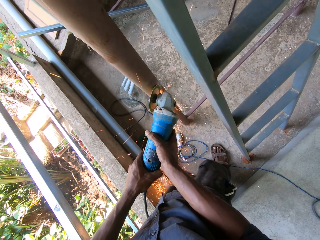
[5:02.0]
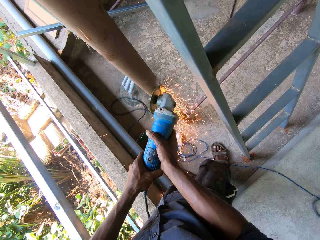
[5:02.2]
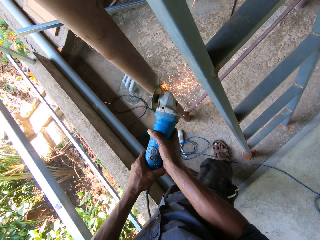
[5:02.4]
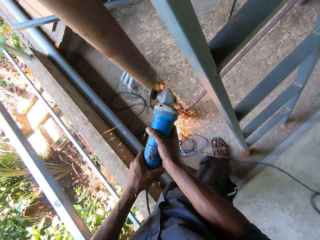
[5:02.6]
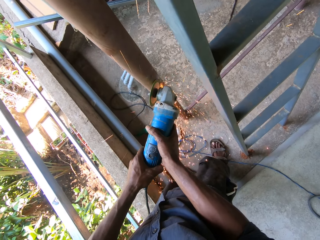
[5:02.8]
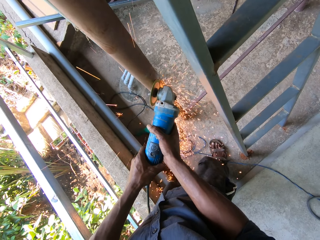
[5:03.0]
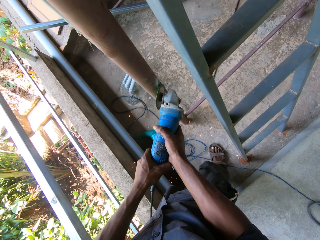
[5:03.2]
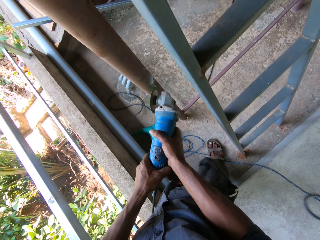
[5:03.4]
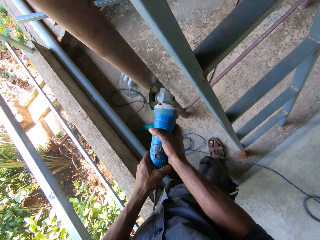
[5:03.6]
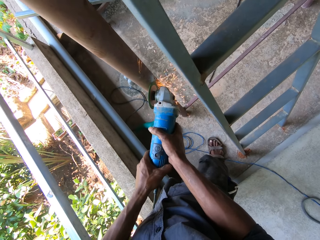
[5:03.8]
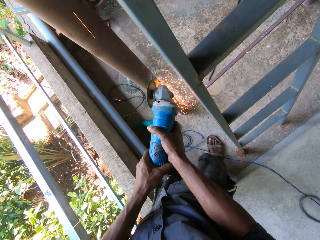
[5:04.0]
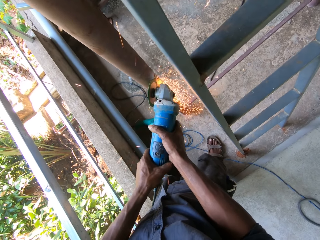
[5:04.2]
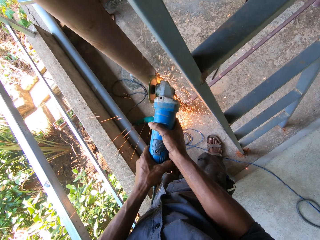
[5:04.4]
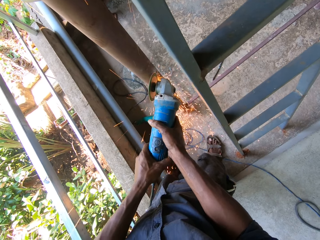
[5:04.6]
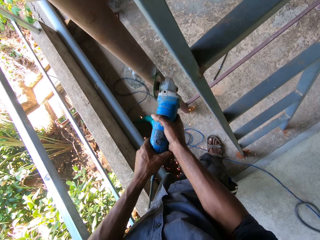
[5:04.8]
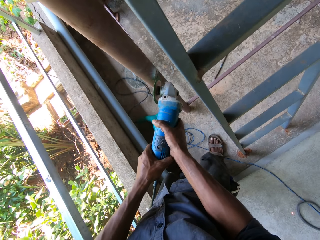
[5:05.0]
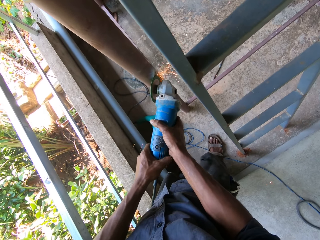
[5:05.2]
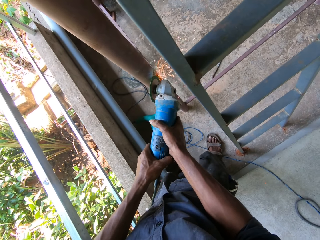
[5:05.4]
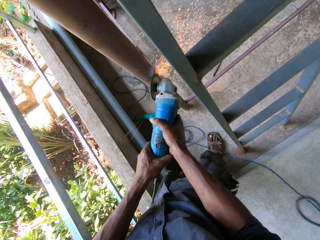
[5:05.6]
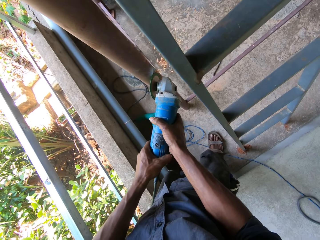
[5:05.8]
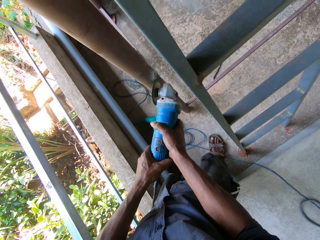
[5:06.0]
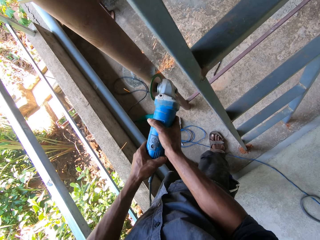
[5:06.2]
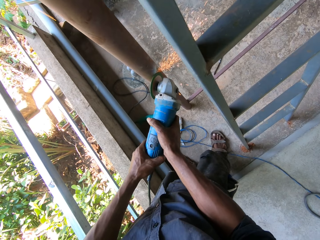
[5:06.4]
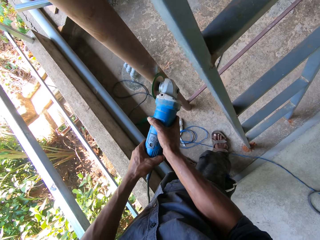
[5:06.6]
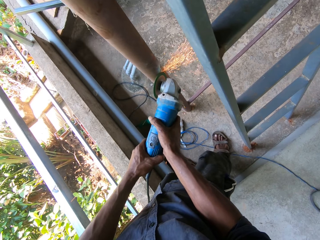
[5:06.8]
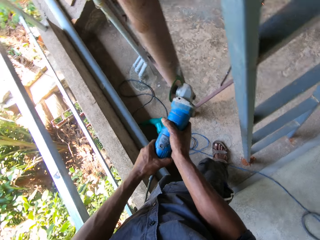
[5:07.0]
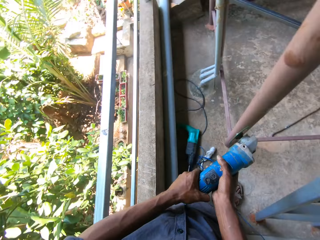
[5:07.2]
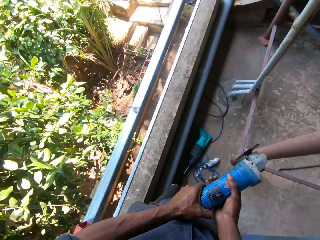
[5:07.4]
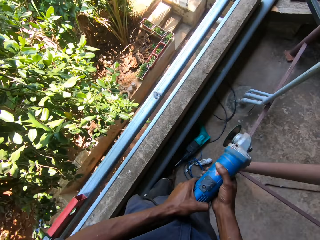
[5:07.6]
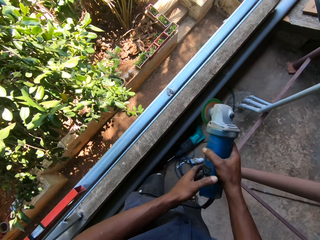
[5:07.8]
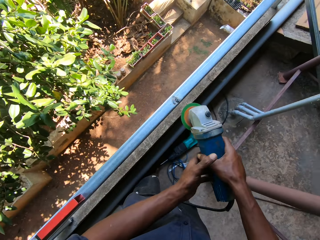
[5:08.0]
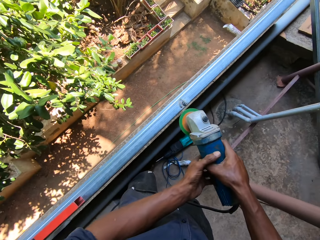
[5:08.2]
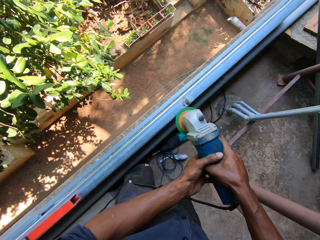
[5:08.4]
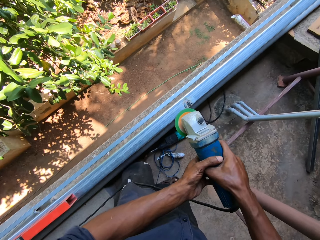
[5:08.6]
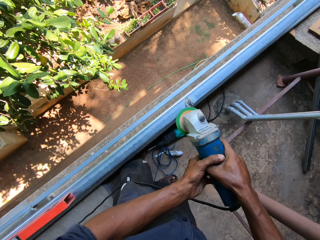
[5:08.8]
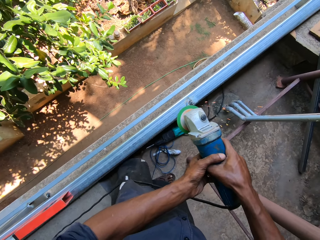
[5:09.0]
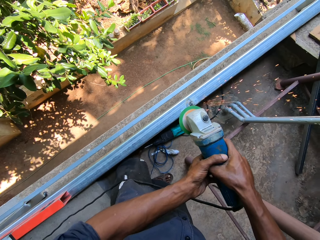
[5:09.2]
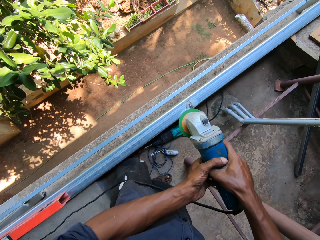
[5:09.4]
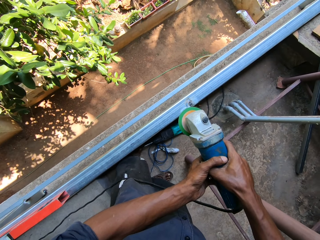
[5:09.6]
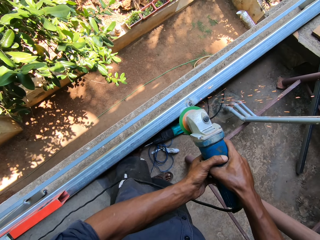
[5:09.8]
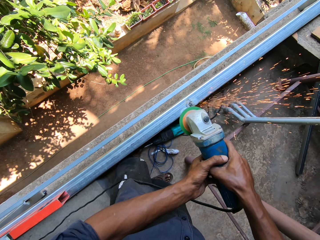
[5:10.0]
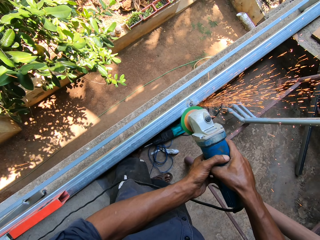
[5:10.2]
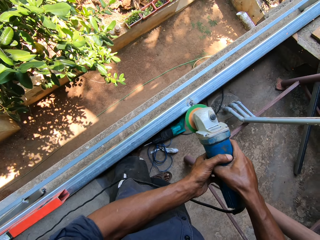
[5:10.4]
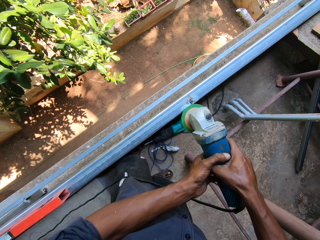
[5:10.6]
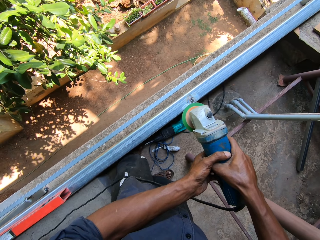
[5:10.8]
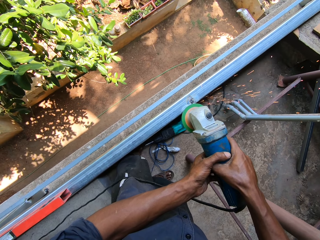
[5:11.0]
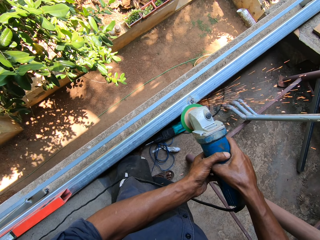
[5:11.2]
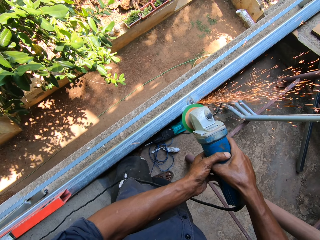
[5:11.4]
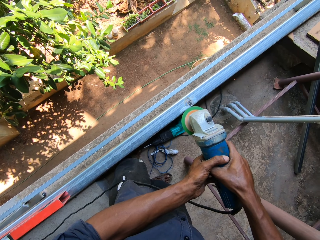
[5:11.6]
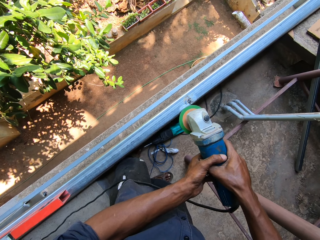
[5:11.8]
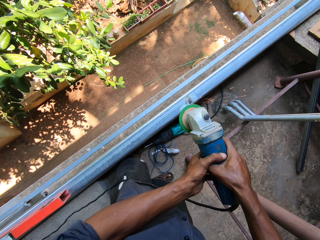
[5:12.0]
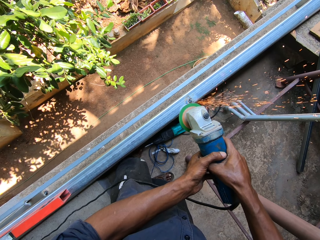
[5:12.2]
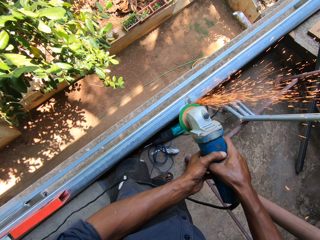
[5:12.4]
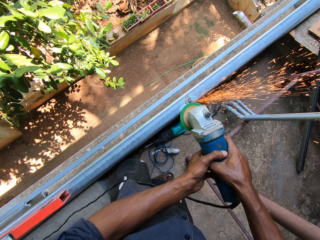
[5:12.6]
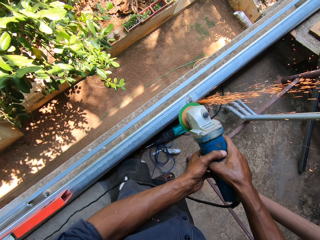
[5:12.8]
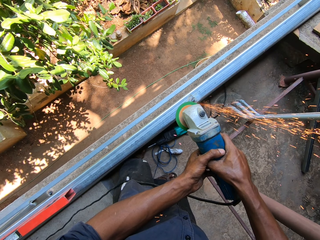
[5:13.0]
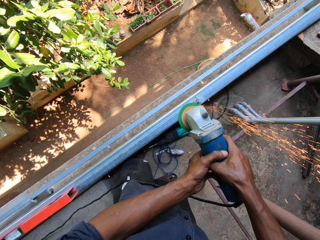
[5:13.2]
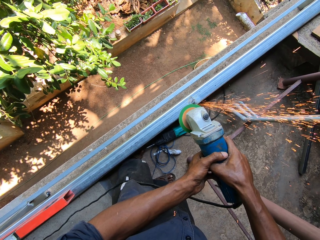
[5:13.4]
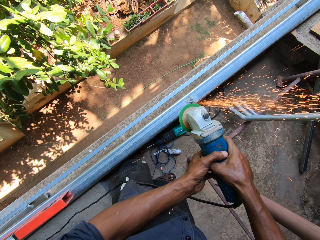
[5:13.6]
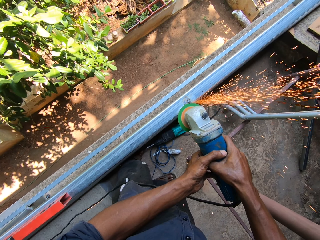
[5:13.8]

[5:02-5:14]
The camera wearer smoothens the balcony rail with the corded angle grinder in his hands.

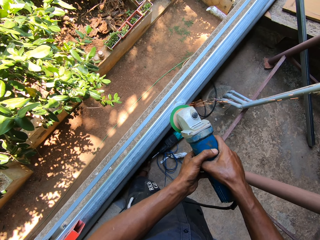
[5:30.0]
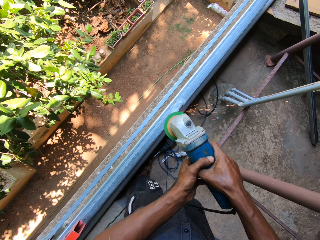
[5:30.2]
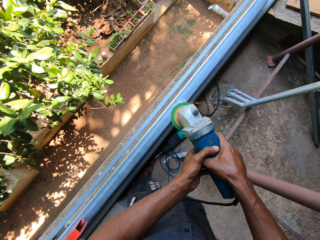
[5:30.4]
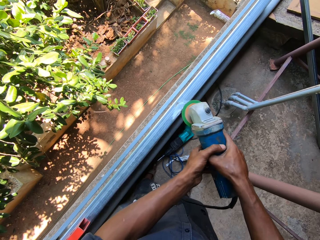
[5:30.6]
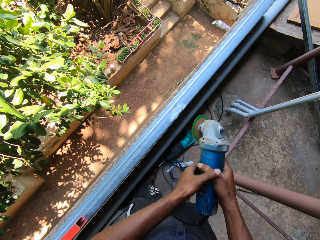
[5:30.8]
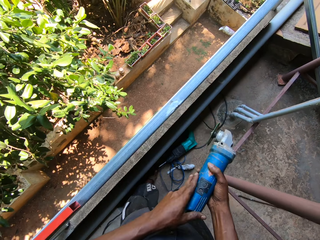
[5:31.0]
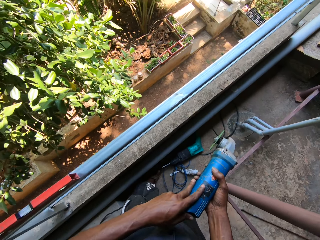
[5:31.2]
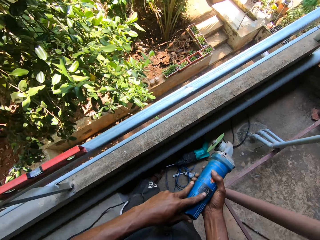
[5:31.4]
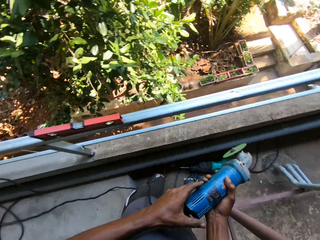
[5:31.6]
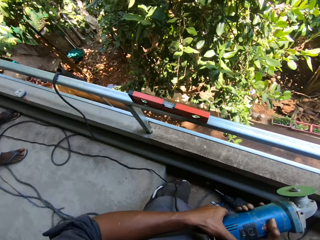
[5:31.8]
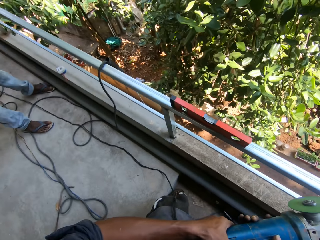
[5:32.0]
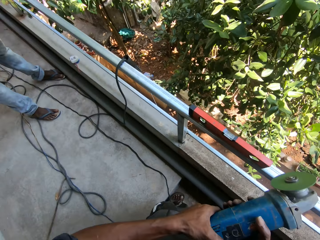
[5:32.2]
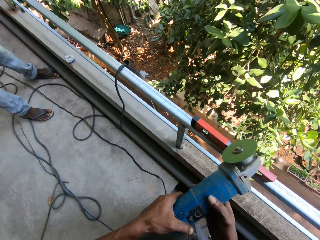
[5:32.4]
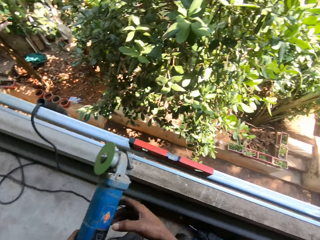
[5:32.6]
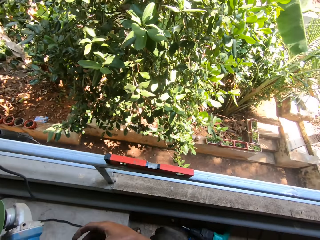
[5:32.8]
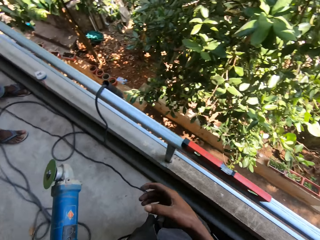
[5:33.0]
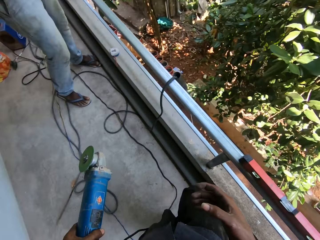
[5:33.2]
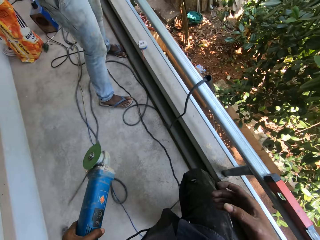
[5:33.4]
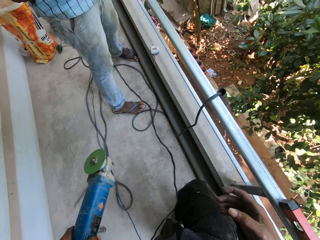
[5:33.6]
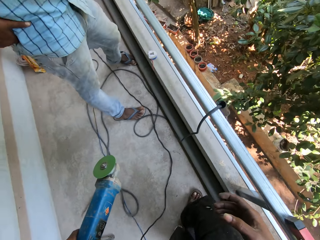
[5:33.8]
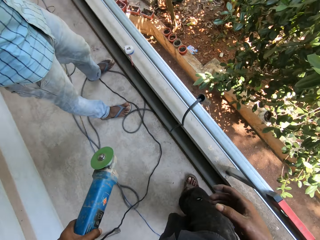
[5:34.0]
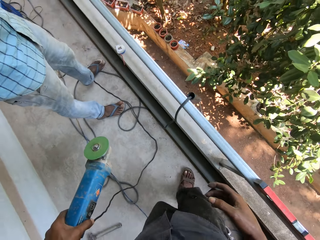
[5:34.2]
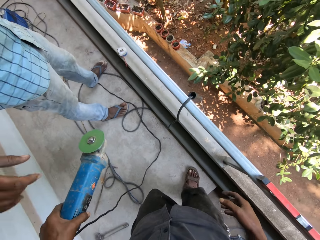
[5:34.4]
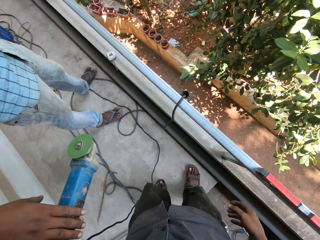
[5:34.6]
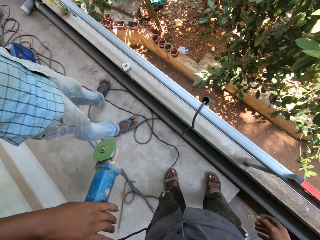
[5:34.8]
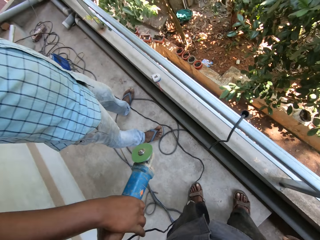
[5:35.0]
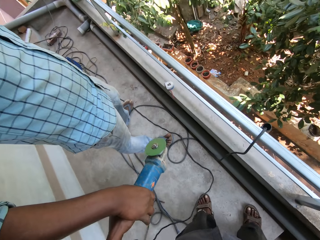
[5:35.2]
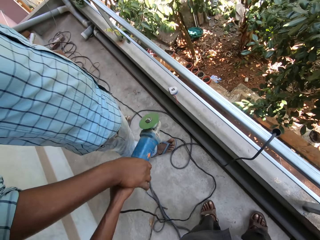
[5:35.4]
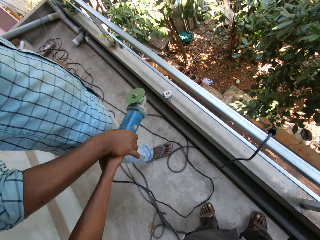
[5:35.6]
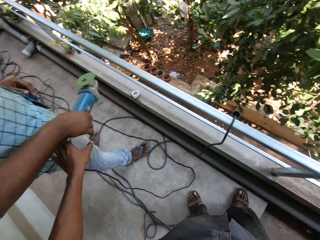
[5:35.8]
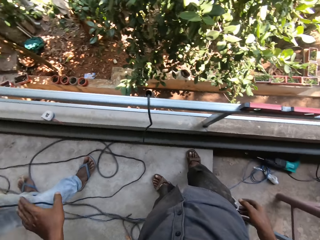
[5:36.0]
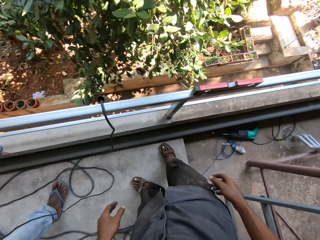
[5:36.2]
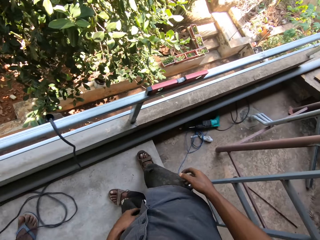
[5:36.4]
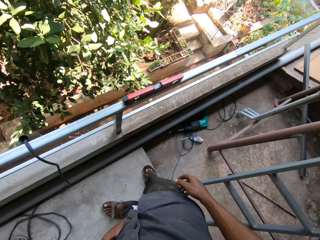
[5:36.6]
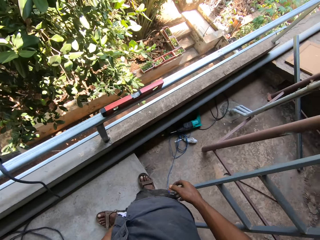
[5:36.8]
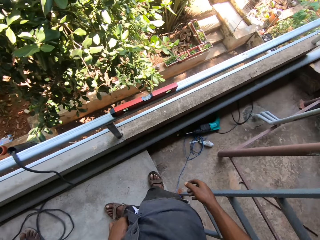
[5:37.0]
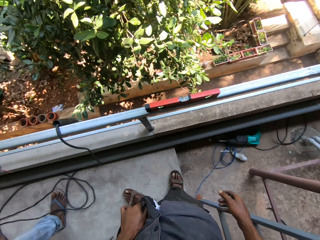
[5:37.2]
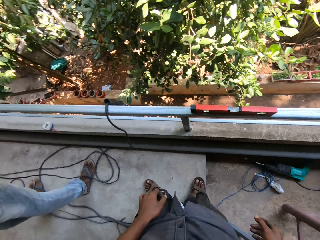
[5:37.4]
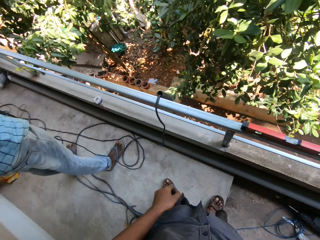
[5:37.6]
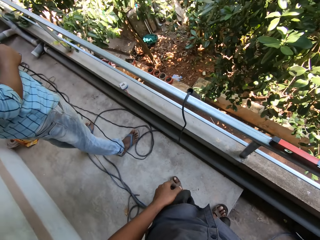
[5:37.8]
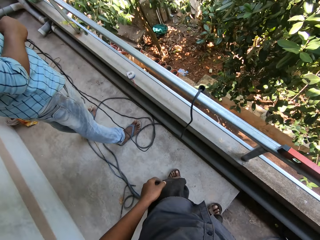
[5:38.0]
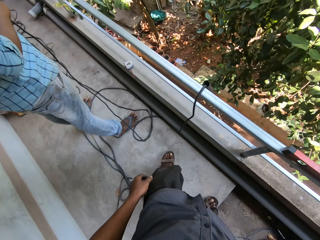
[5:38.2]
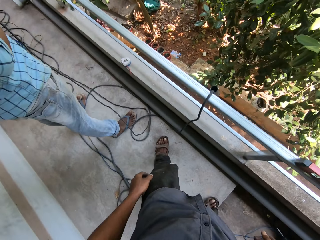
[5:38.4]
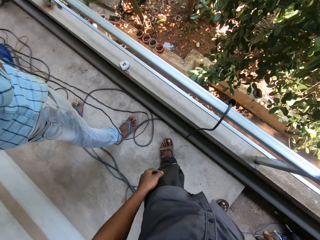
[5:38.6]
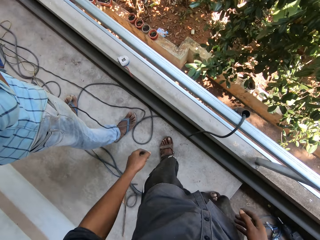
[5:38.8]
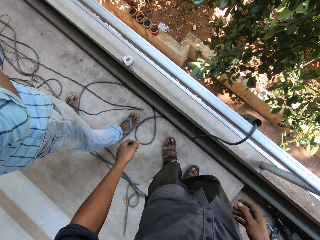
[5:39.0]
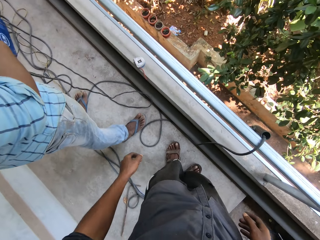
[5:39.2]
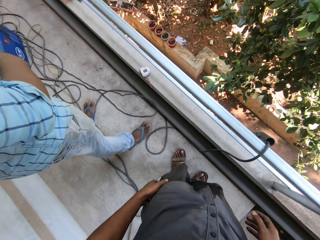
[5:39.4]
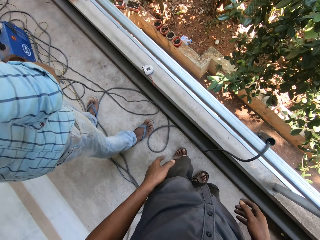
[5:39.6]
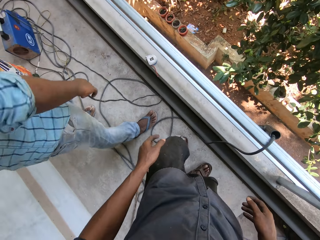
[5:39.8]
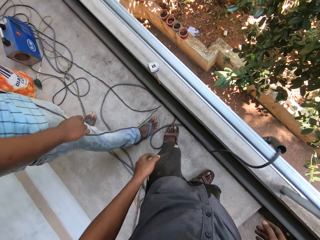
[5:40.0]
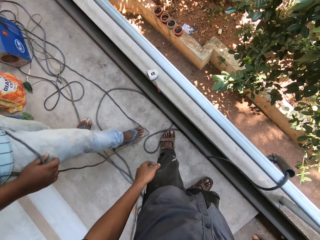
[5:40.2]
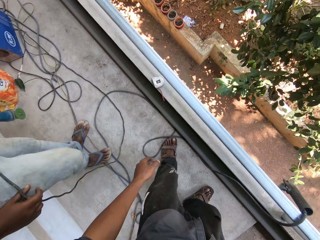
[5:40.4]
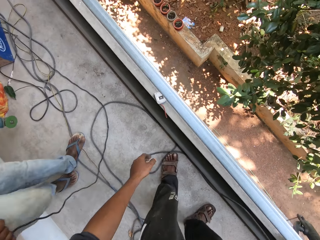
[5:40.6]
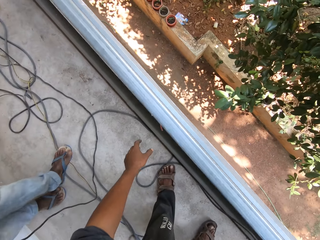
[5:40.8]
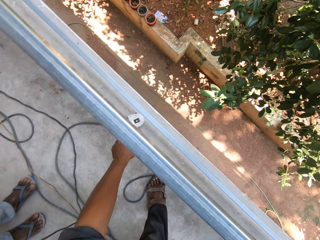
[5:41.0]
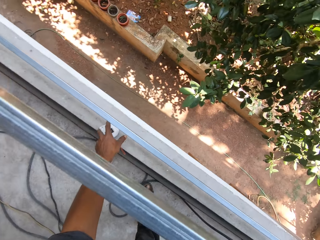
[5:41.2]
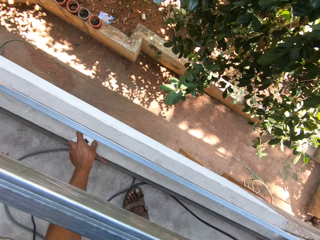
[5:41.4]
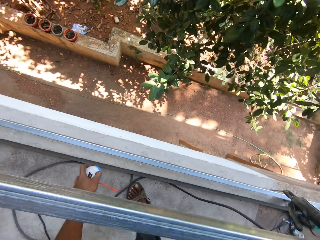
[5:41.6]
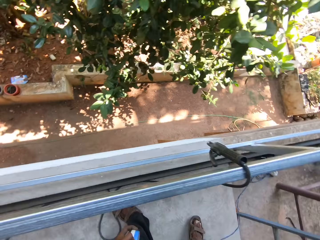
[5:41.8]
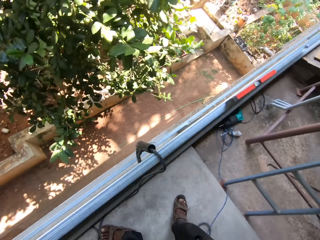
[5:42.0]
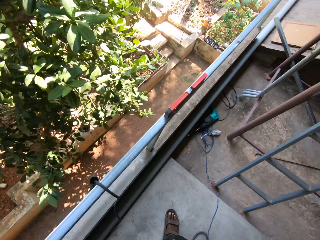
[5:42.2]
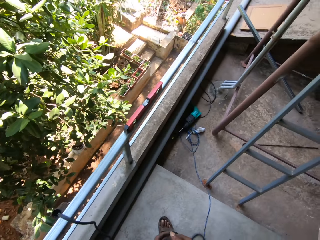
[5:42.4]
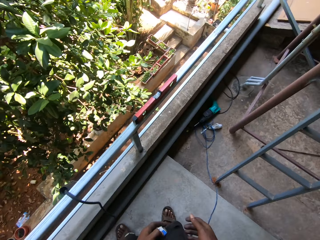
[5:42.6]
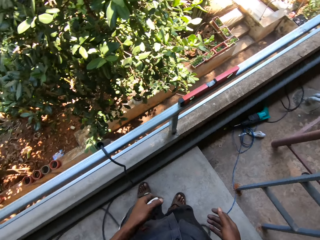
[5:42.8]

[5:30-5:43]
The camera wearer turns off the corded angle grinder with his left hand. He passes the corded angle grinder from his right hand to his left hand. He passes the corded angle grinder in his left hand to a man. He interacts with the man. The man holds the cord of the corded angle grinder with his right hand. The camera wearer picks up a measuring tape from the balcony concrete with his left hand.
